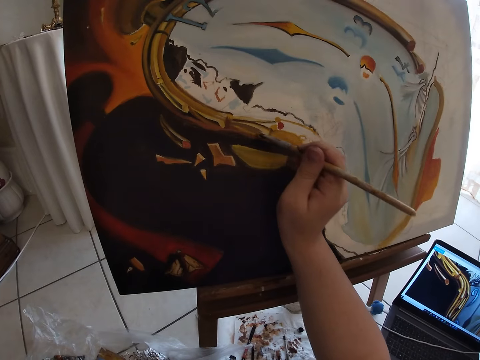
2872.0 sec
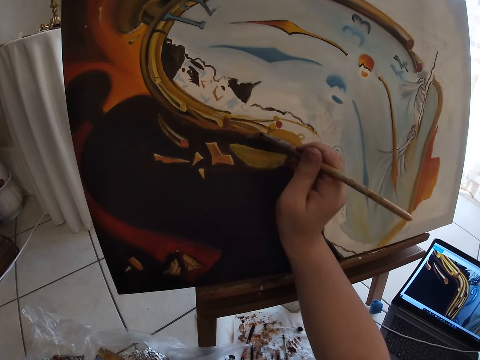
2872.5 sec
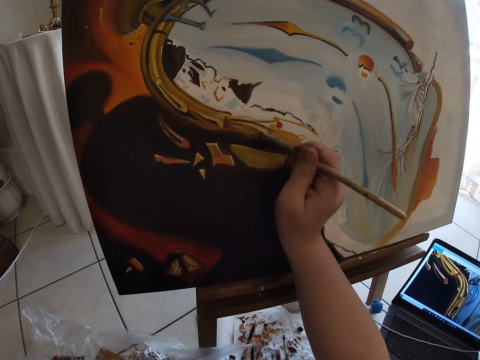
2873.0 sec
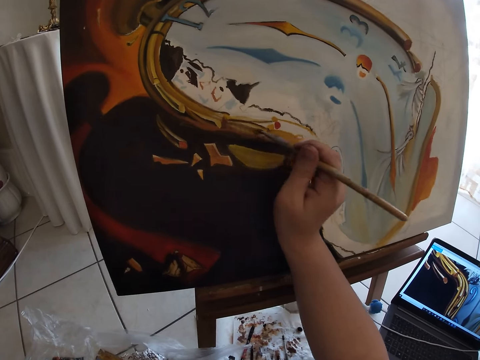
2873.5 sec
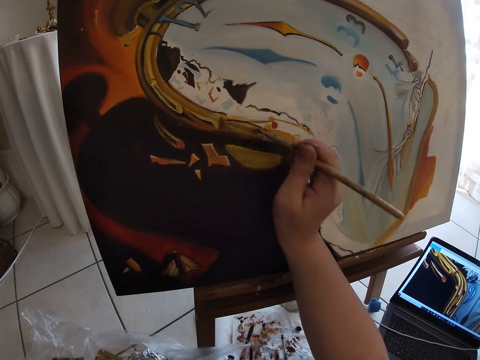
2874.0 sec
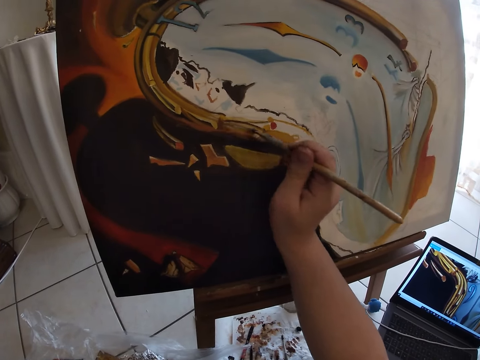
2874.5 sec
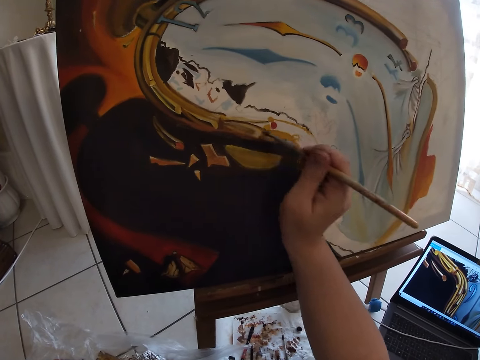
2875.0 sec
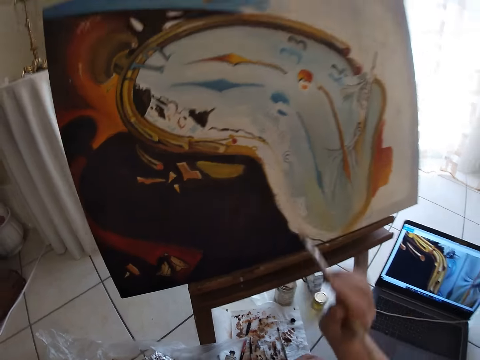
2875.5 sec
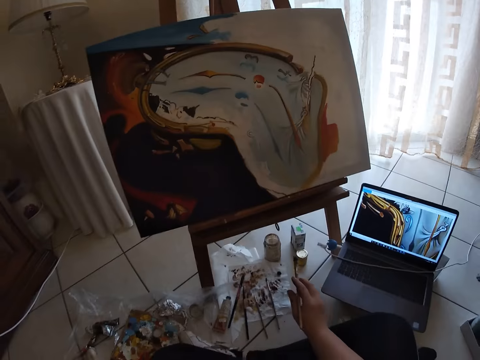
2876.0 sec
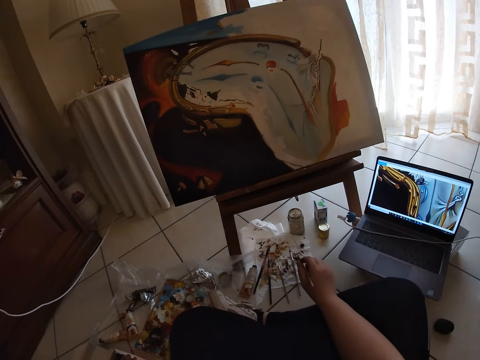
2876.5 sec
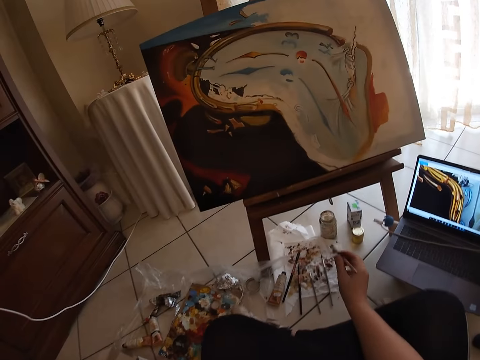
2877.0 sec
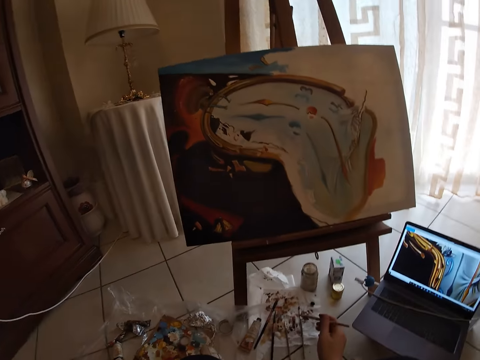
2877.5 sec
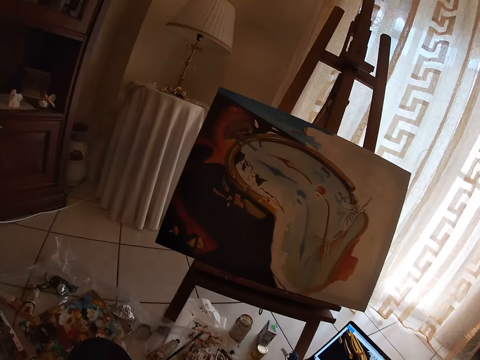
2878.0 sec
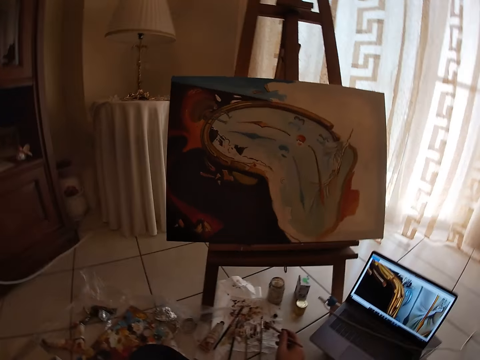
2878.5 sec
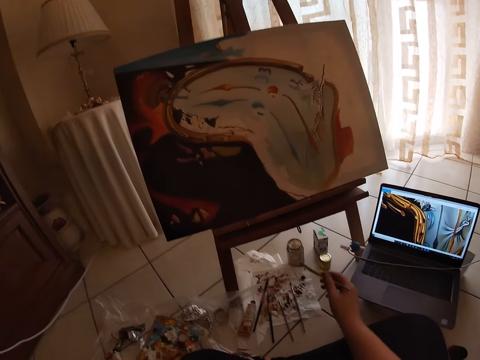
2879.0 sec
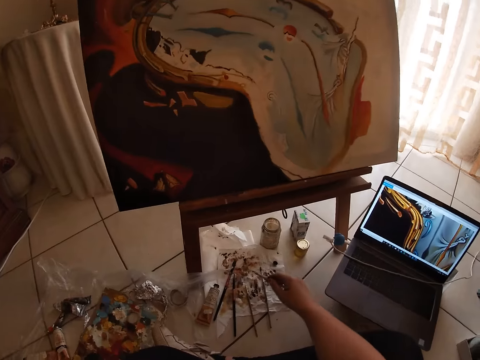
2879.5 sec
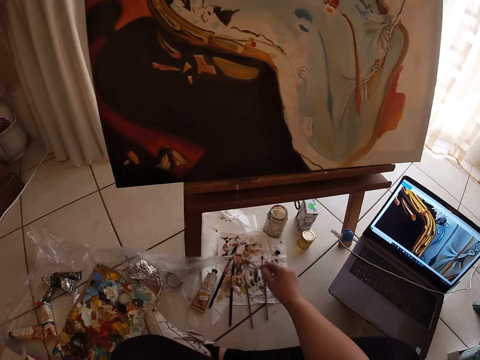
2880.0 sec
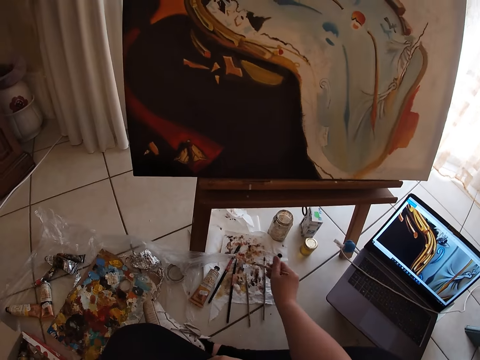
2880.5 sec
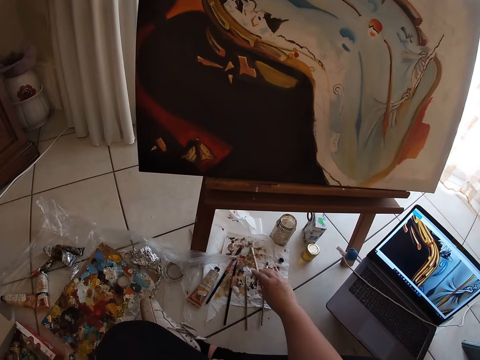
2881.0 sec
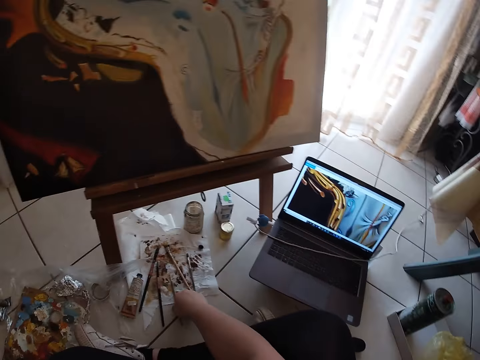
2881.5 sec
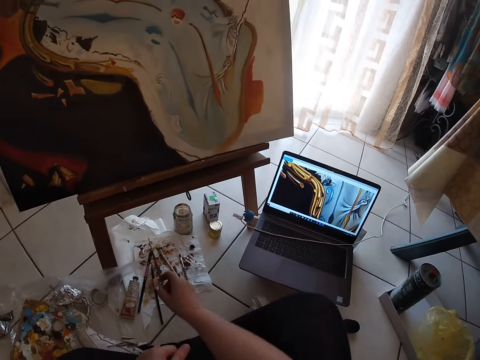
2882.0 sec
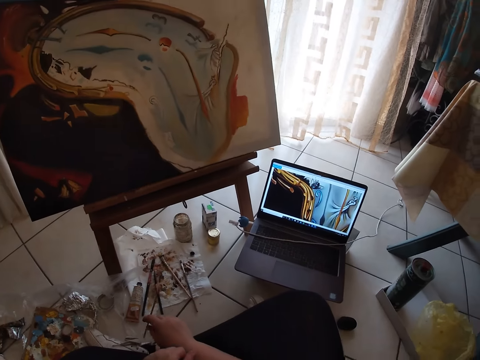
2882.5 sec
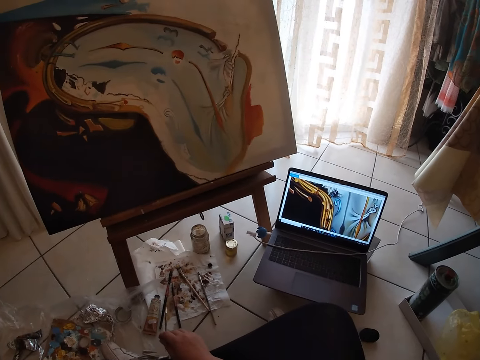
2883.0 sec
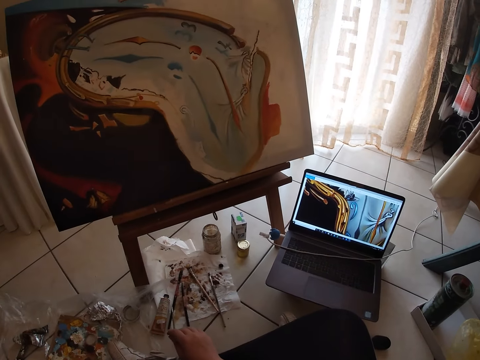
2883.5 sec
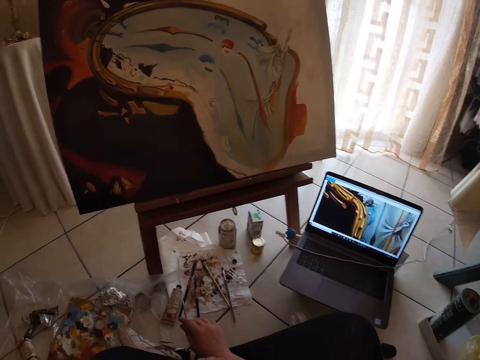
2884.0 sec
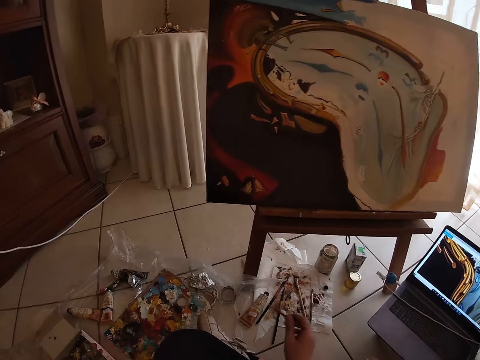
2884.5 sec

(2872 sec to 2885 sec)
The camera wearer looks at the painting. He cleans the paintbrush in his right hand on a paper lying on the ground. He drops the paintbrush in his right hand on the paper lying on the ground. He picks up a paintbrush from the paper lying on the ground with his right hand.

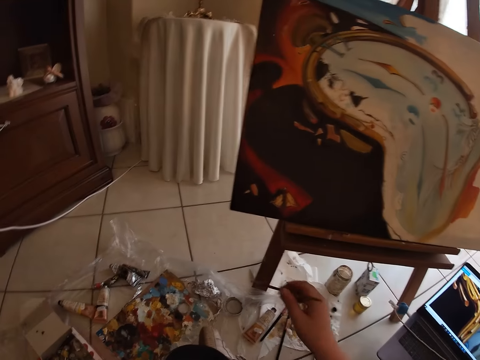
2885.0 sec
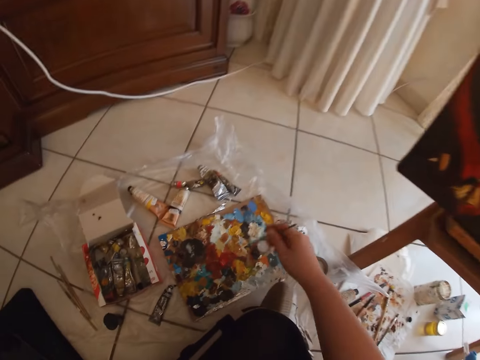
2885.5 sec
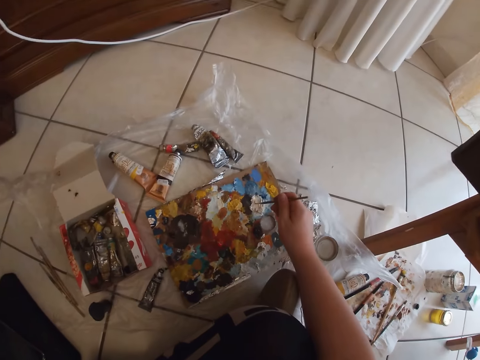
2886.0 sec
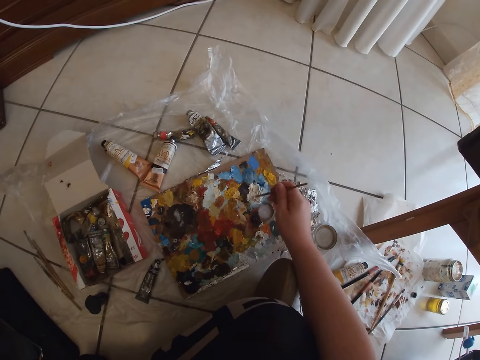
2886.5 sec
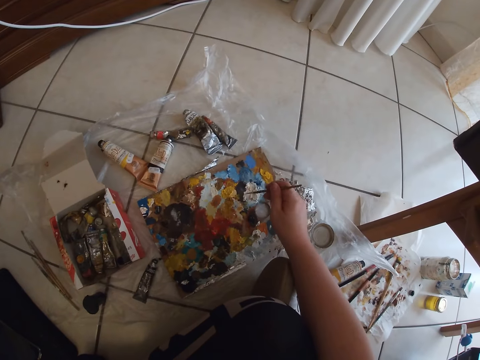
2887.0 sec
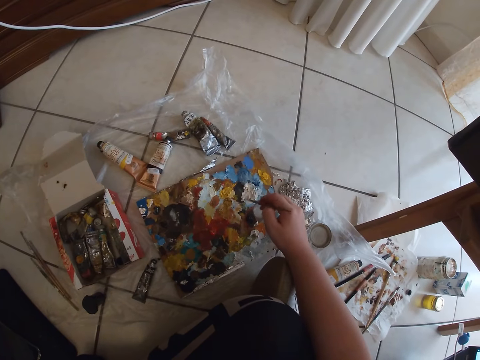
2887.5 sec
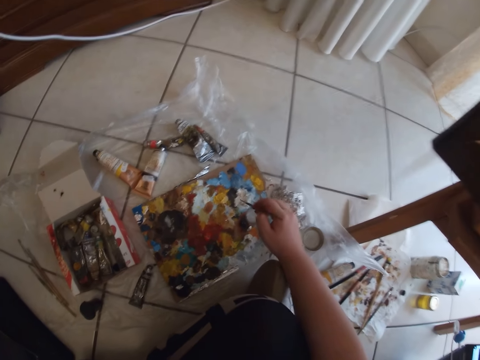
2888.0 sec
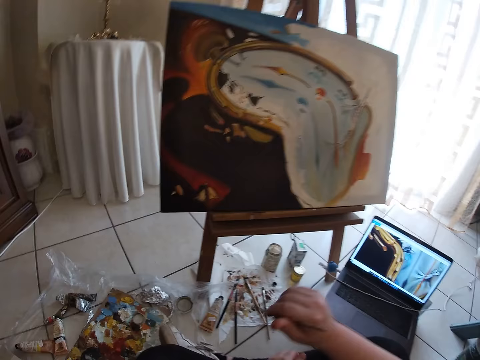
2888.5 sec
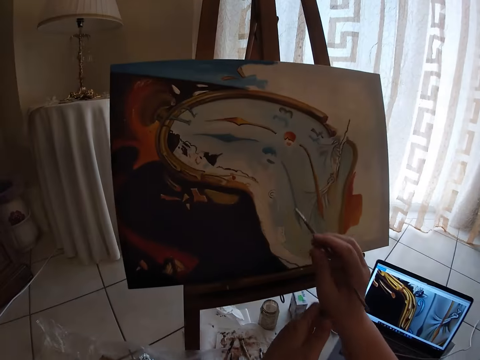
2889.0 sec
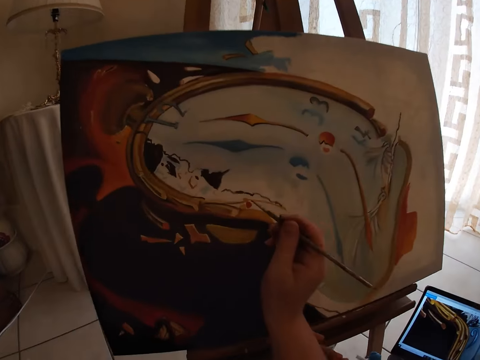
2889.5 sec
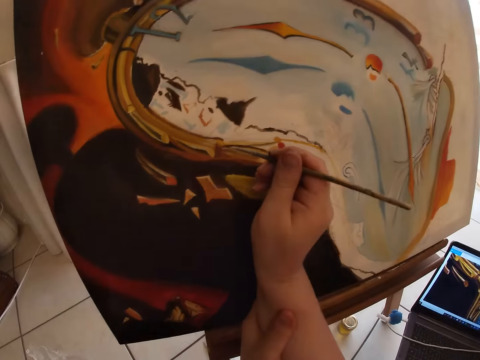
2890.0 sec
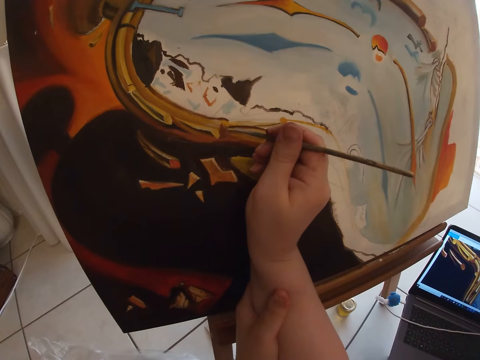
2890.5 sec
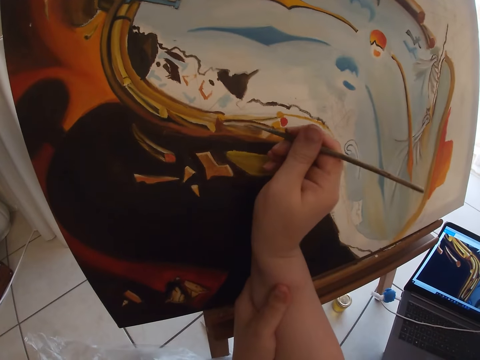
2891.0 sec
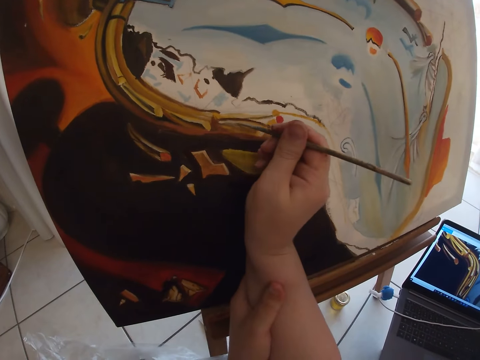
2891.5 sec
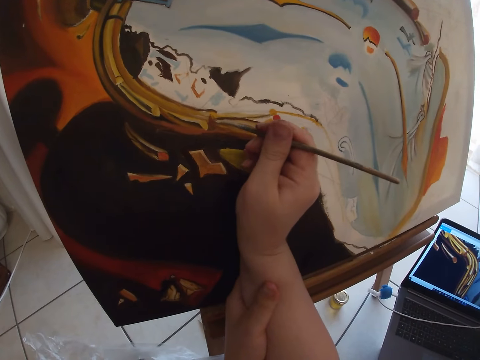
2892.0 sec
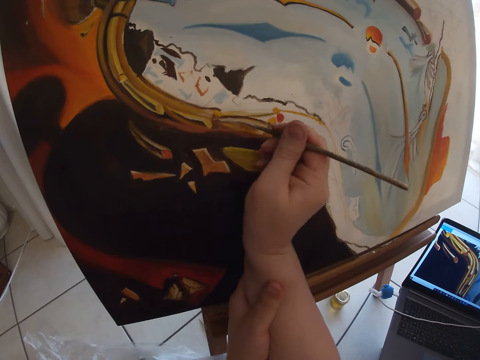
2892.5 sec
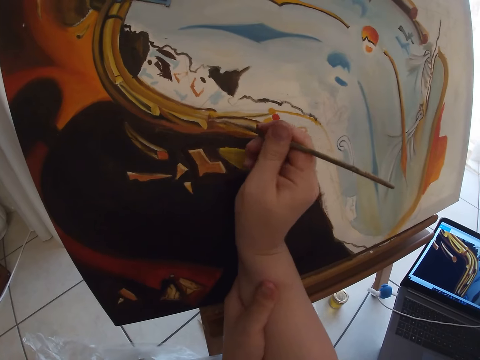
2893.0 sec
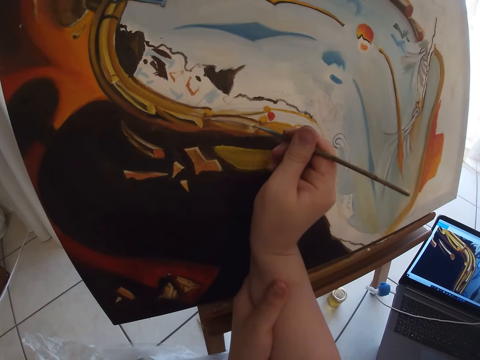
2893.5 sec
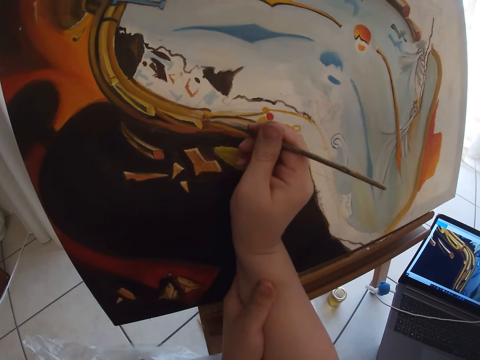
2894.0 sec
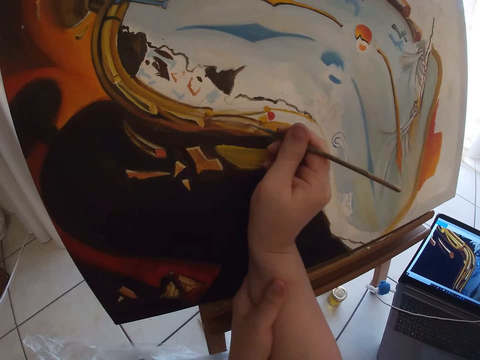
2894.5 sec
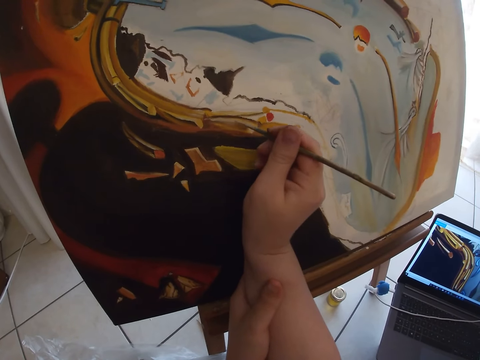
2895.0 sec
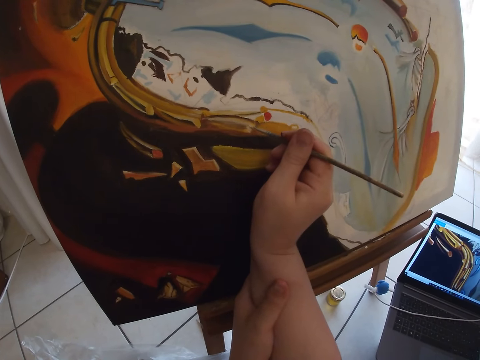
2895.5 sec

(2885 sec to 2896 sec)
The camera wearer takes paint from a paint board on the ground with the paintbrush in his right hand. He paints the canvas with the paintbrush in his right hand.

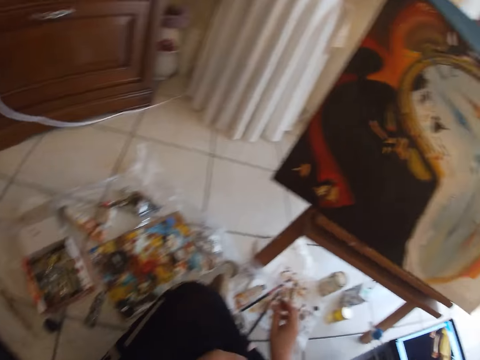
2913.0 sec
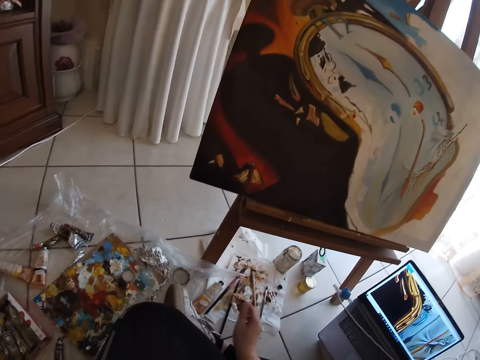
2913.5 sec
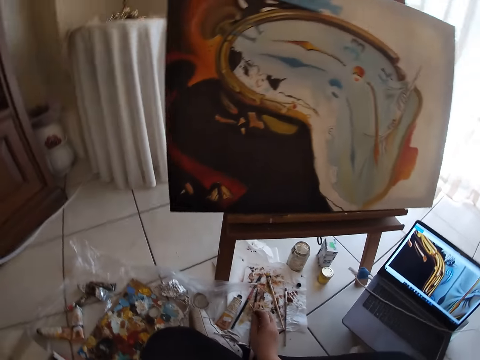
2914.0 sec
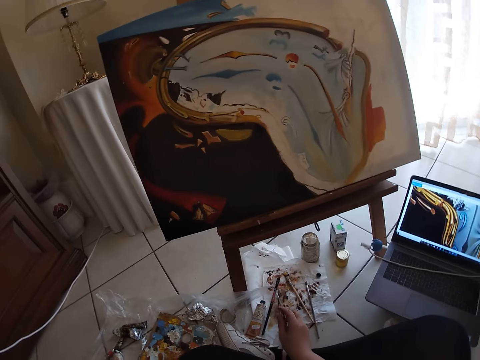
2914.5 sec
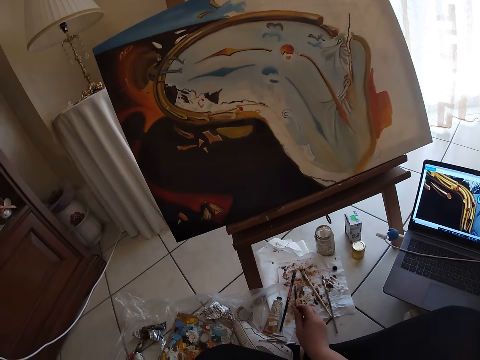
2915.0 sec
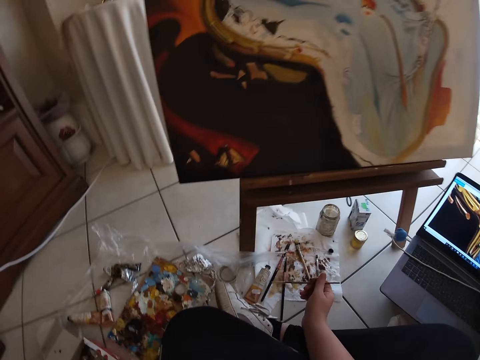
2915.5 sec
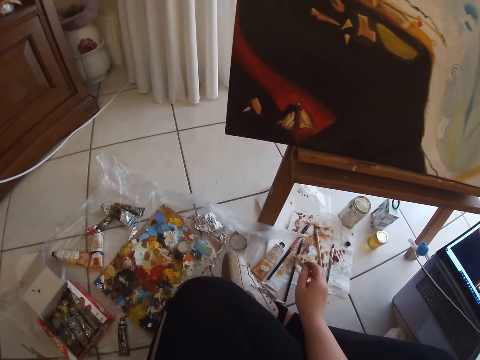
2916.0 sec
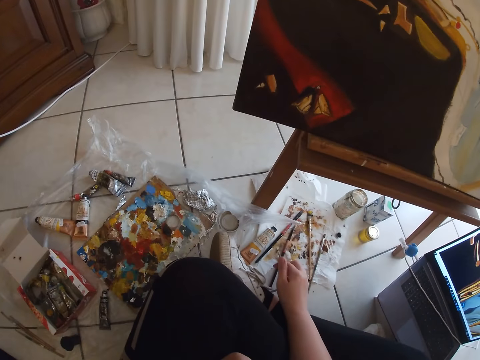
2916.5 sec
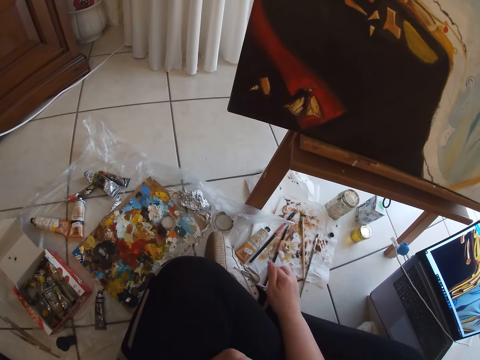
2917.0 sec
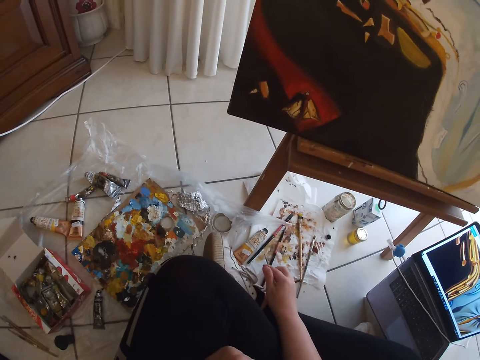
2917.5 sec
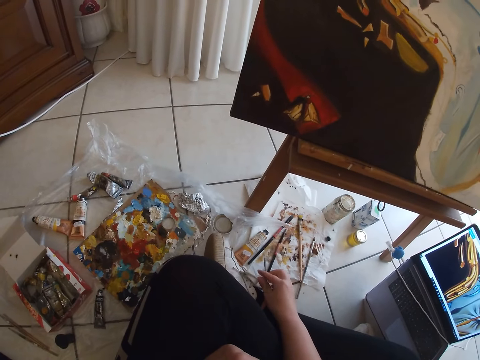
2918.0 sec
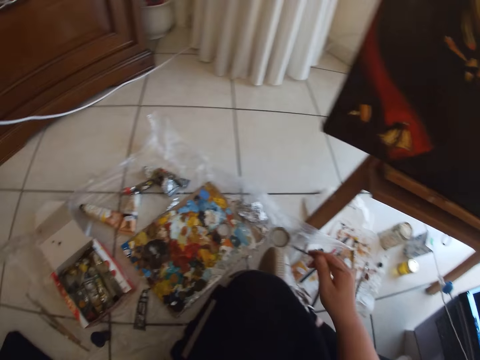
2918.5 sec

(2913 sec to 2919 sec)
The camera wearer looks at the painting. He cleans the paintbrush in his right hand on a paper lying on the ground.
